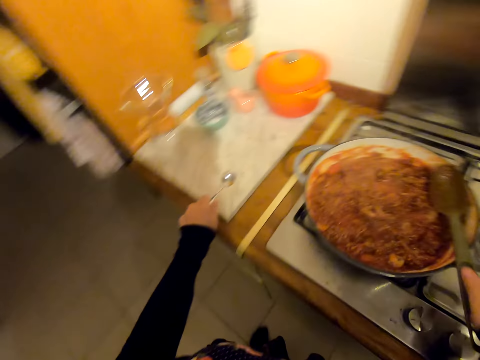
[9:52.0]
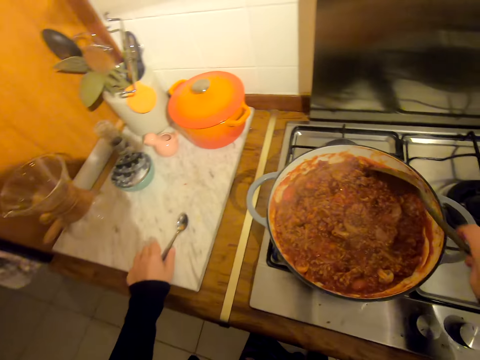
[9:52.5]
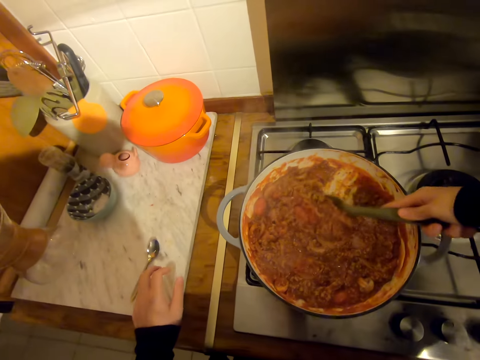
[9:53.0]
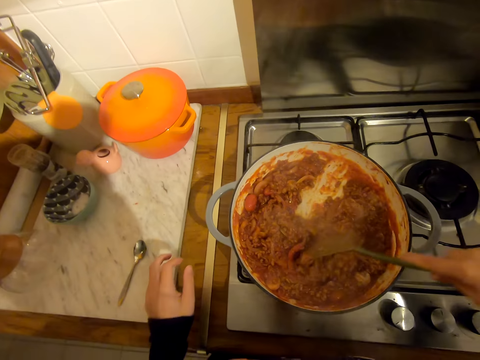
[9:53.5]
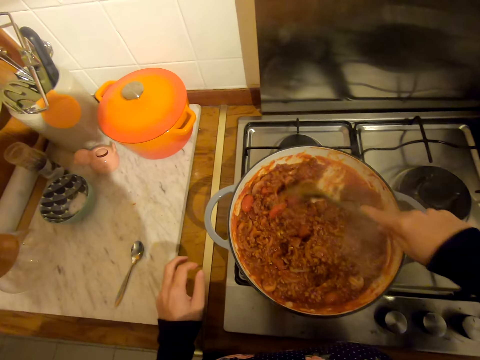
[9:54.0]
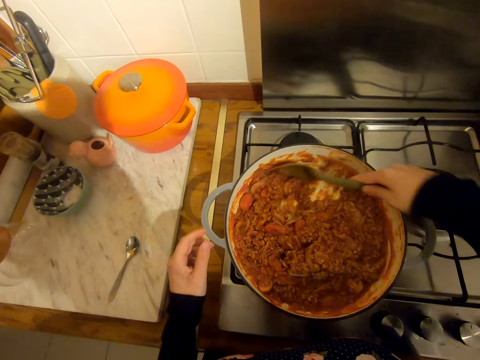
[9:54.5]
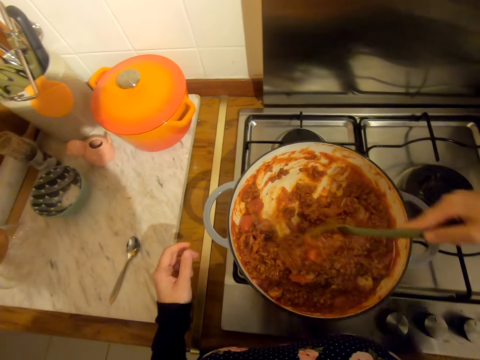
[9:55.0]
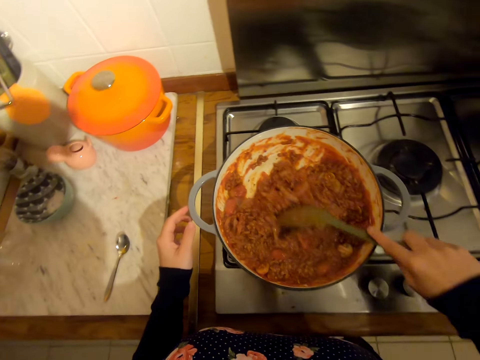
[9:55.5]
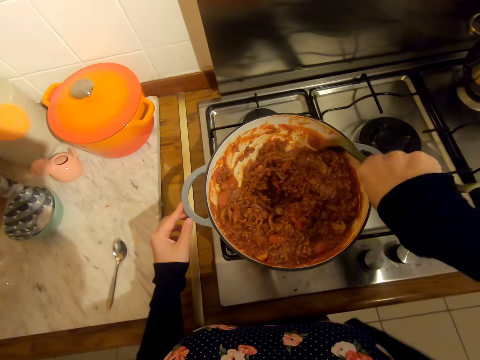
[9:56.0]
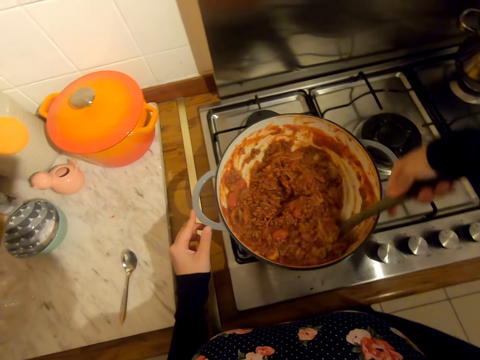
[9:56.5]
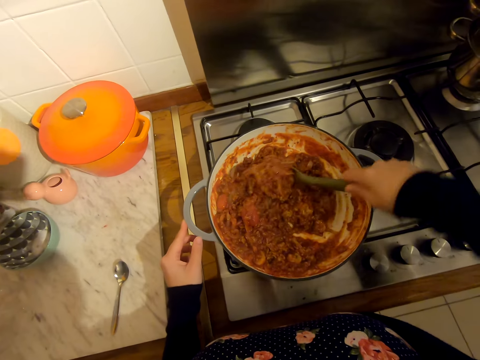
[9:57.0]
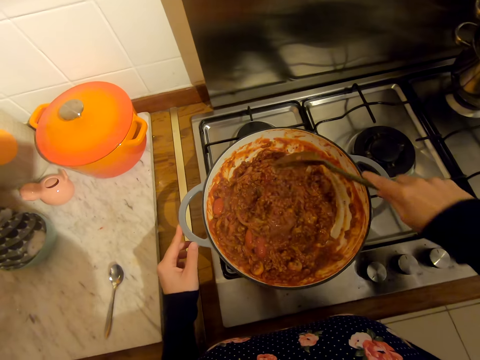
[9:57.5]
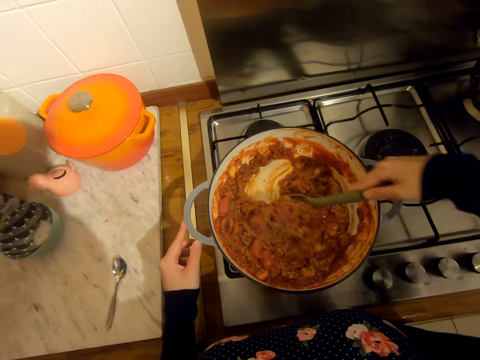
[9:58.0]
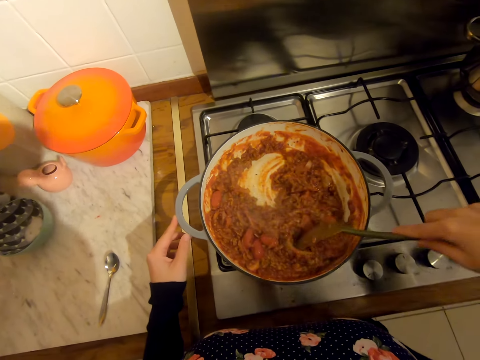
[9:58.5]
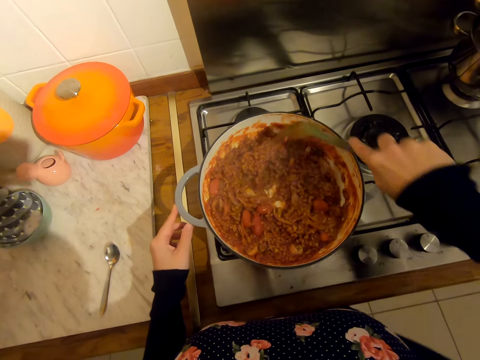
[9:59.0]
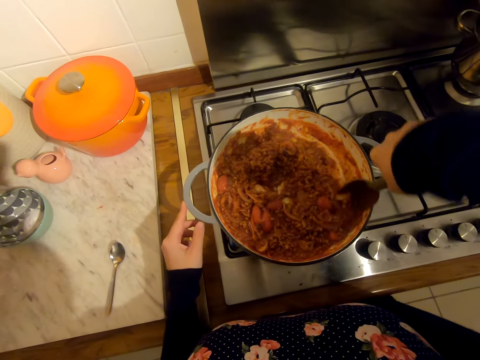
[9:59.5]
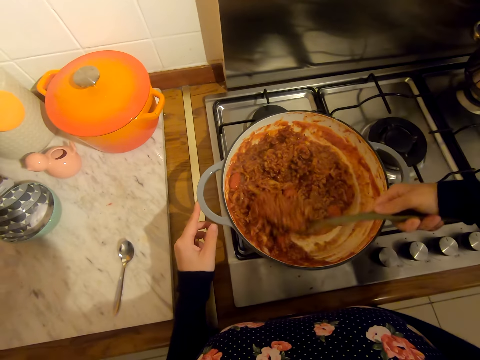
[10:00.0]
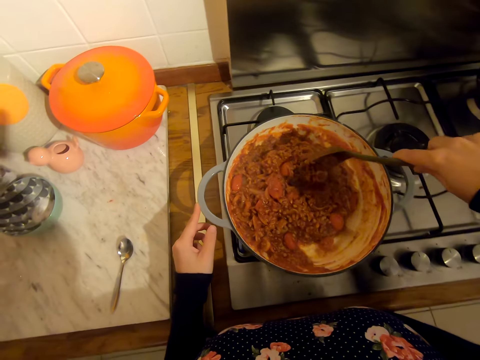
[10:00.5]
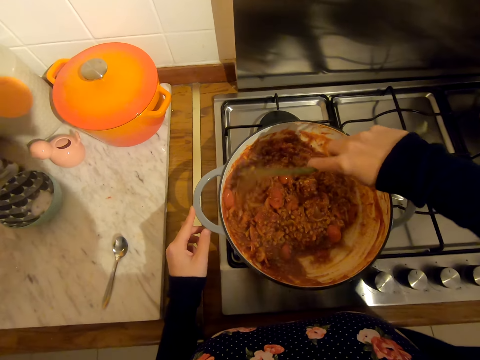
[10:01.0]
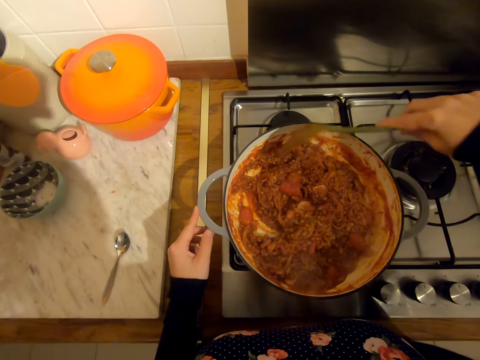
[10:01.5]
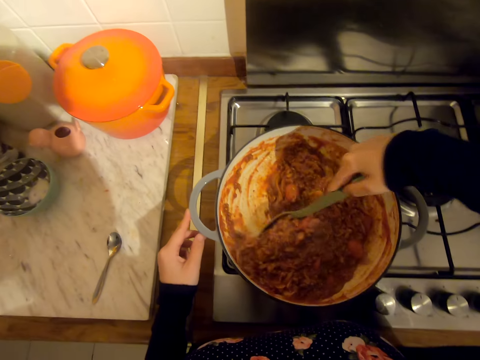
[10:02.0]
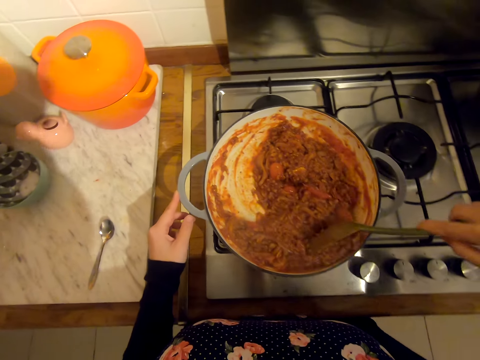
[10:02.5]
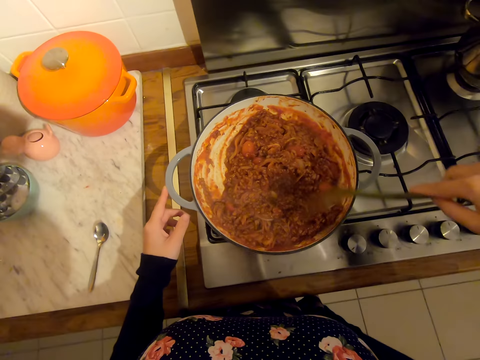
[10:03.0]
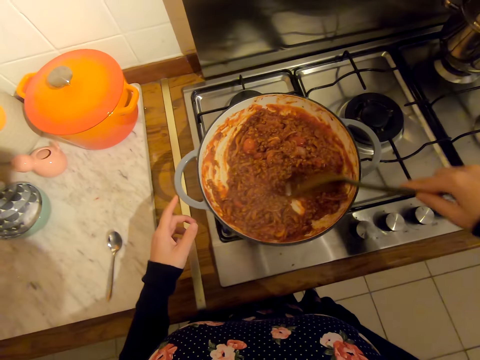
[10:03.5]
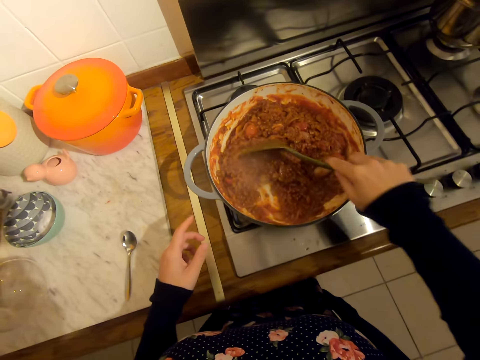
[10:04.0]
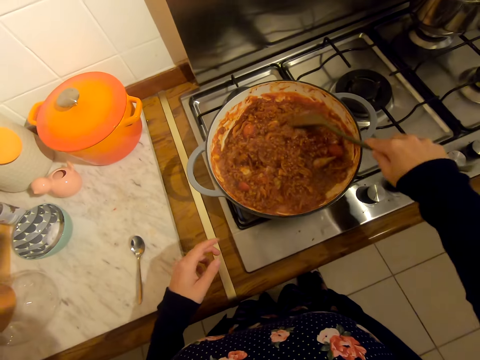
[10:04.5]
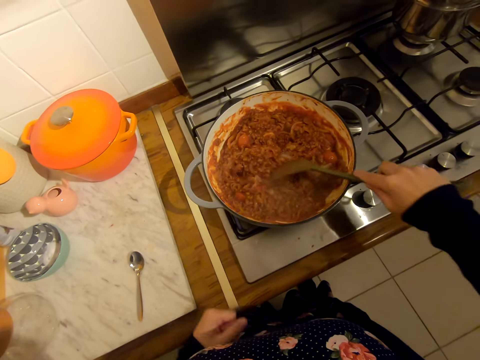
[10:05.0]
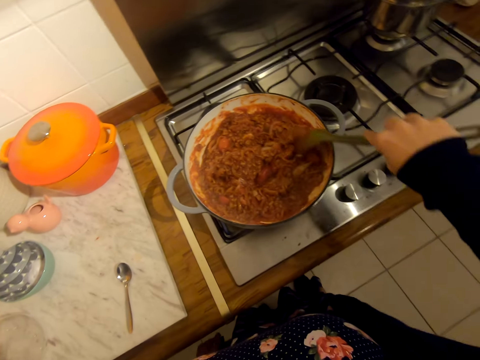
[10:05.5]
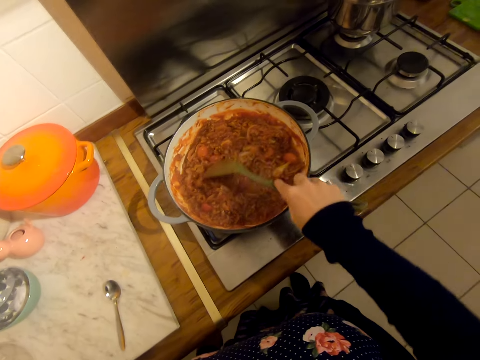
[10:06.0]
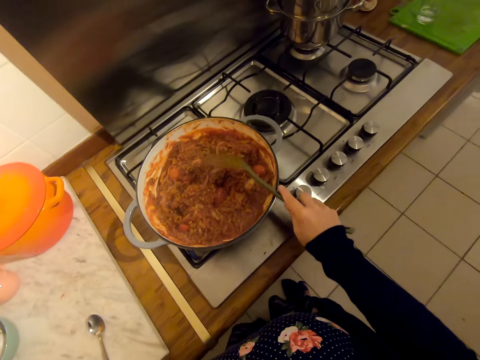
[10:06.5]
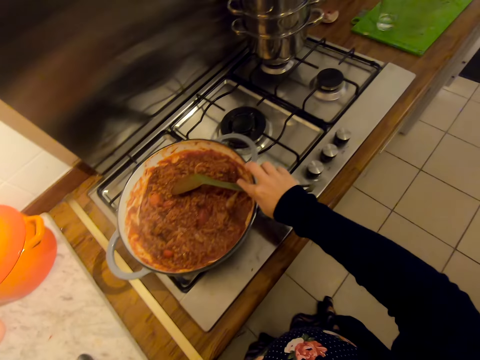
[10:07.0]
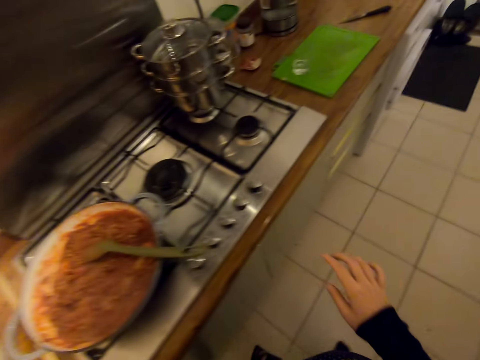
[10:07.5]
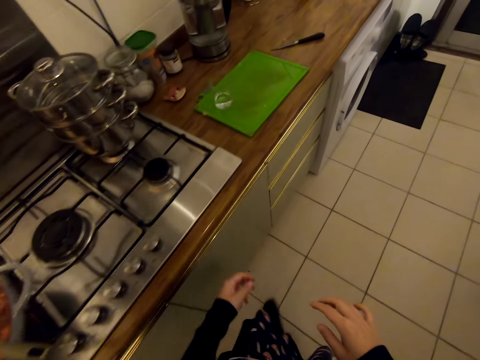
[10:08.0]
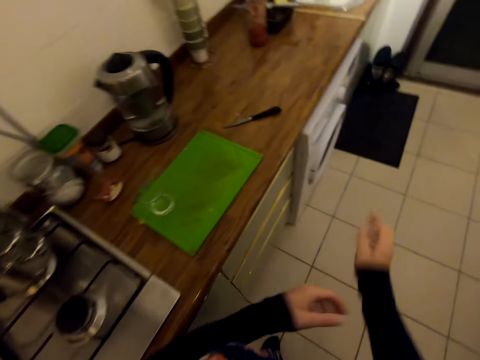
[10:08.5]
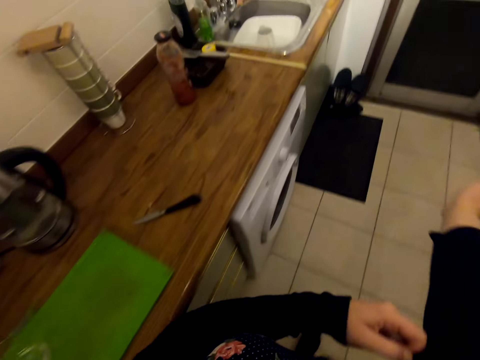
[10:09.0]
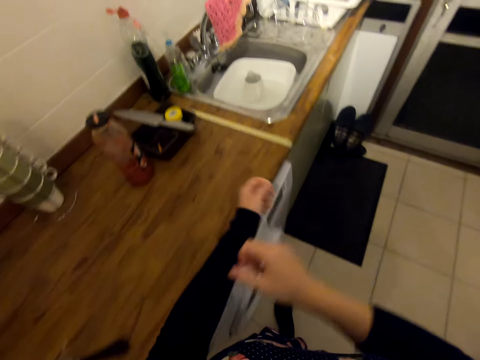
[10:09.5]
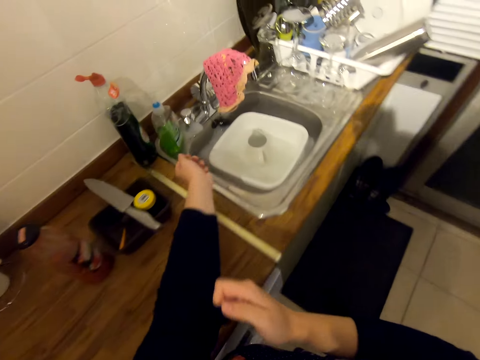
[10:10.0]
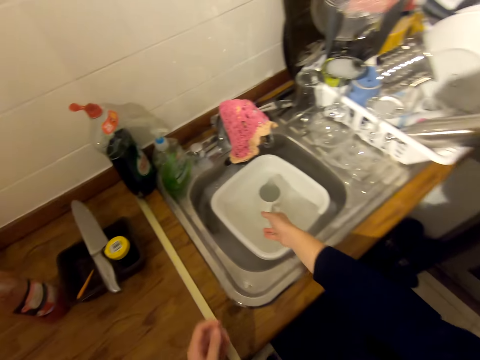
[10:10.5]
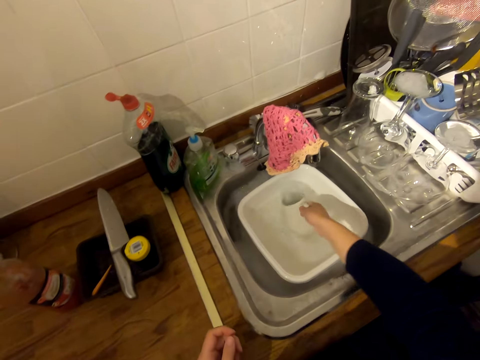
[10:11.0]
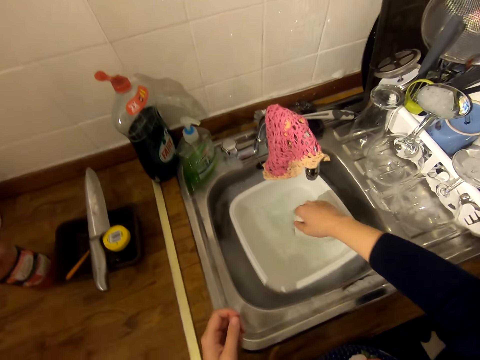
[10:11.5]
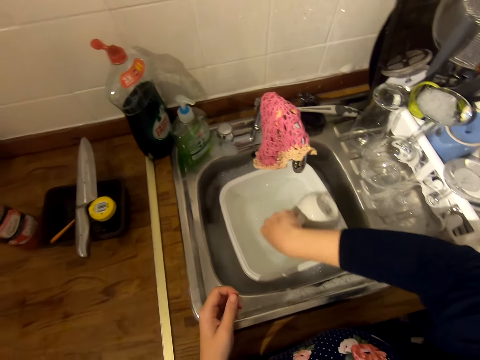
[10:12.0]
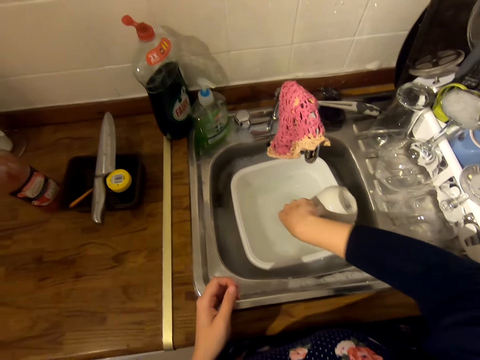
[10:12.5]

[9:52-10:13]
The camera wearer puts the steel spoon on the countertop. She wipes her hands with a kitchen towel. She mixes the food. She holds a pot. She mixes the food. She puts the serving spoon in the cooking pan. She walks on the floor. She picks up a jug in the sink. She pours water from the jug.

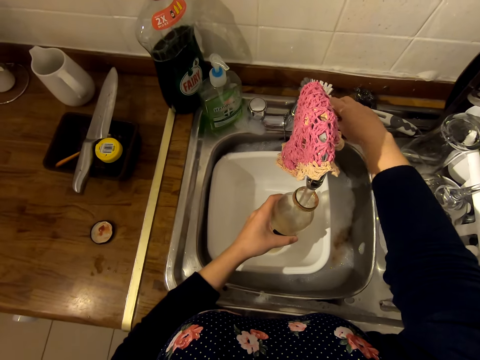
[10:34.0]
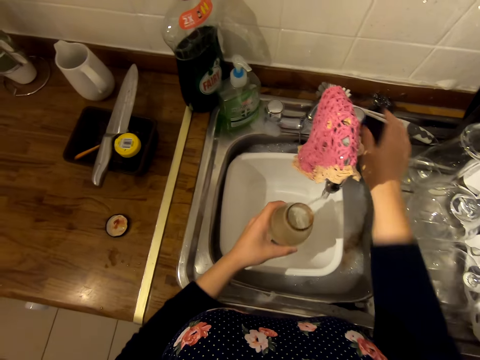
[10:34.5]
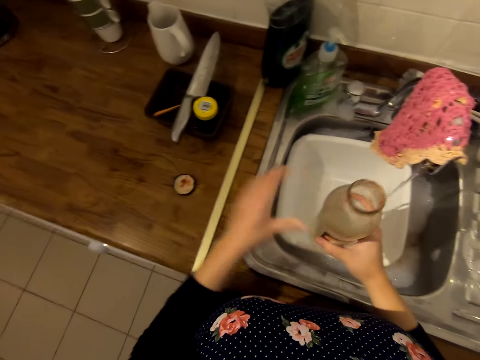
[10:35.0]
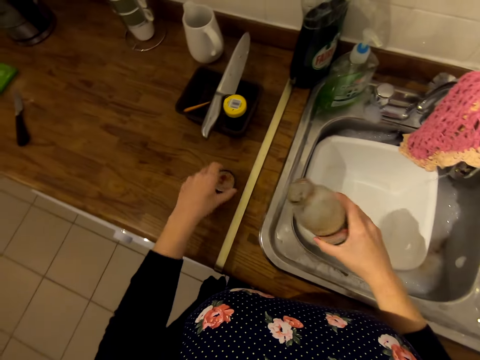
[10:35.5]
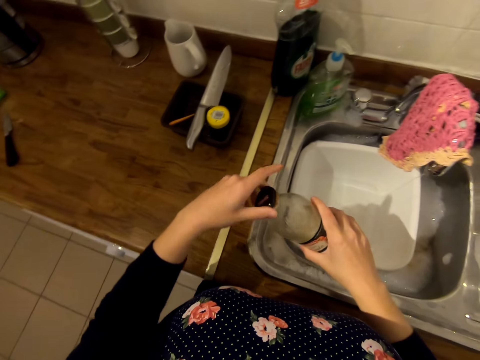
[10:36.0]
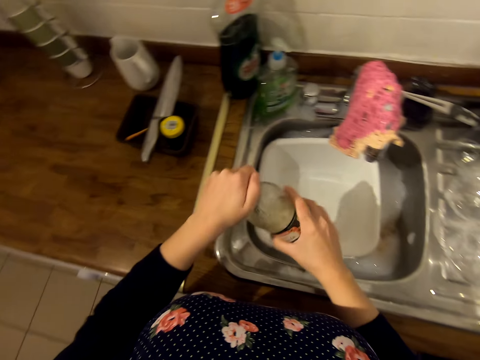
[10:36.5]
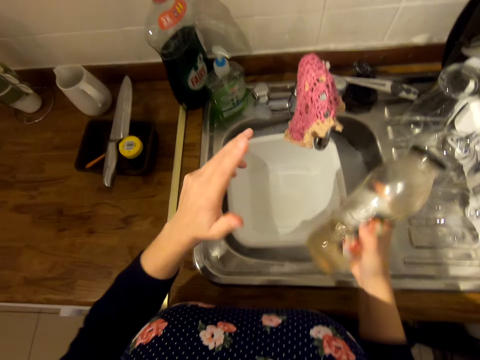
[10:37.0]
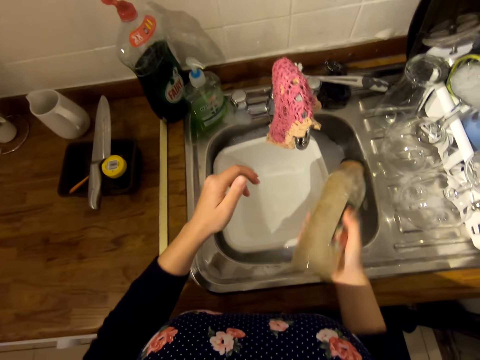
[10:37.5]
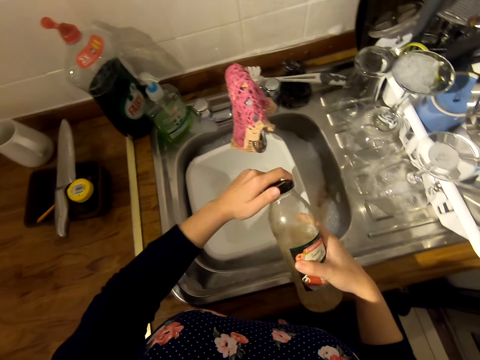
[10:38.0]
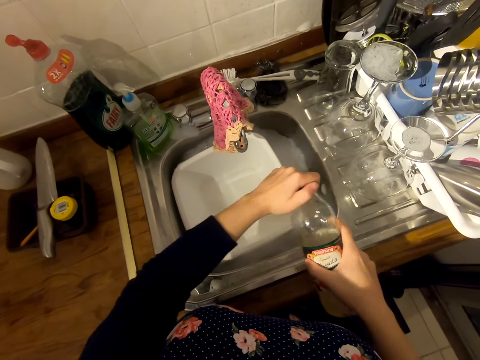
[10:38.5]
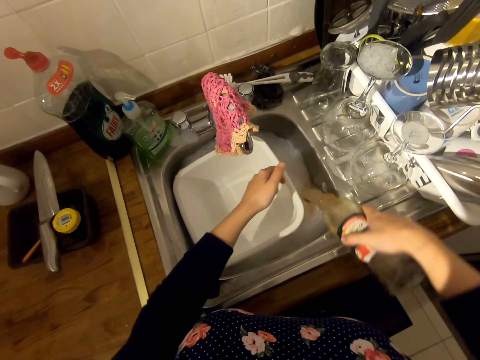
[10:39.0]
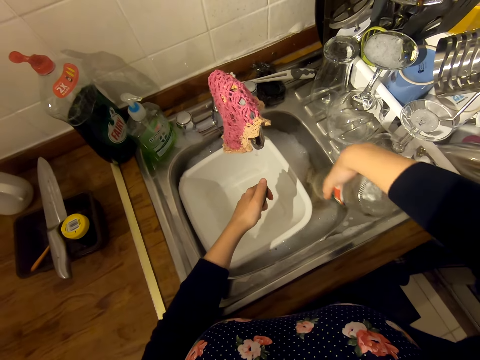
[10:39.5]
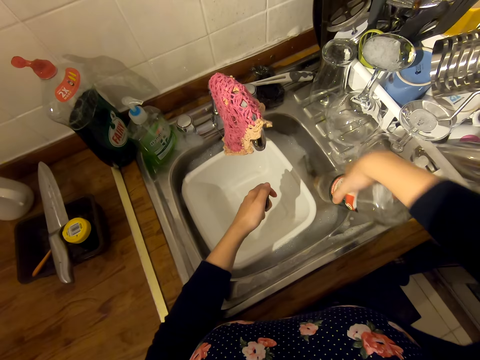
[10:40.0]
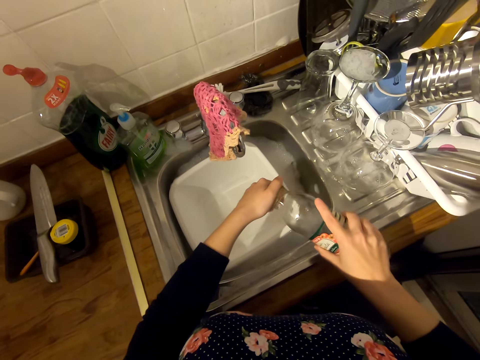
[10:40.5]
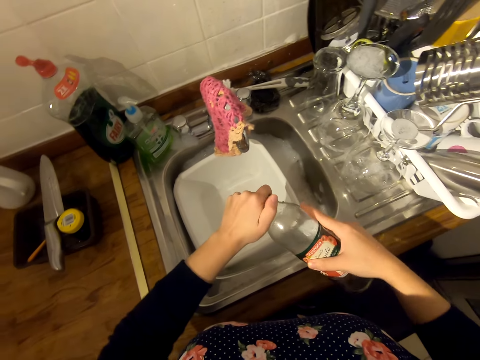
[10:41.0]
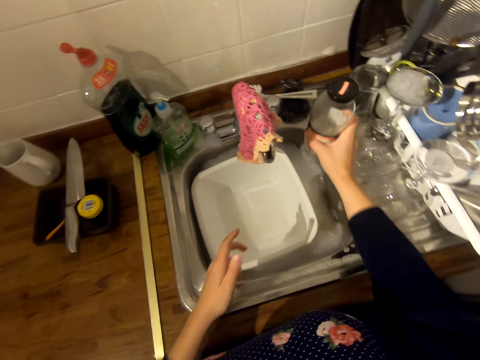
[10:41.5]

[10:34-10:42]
The camera wearer puts water inside a glass bottle. They close a water tap. They pick up a bottle lid on the countertop. They cover the bottle with the bottle lid. They shake the bottle lid. They wash the bottle in the sink. They open the bottle lid. They pour water in the sink. They close the glass bottle.
